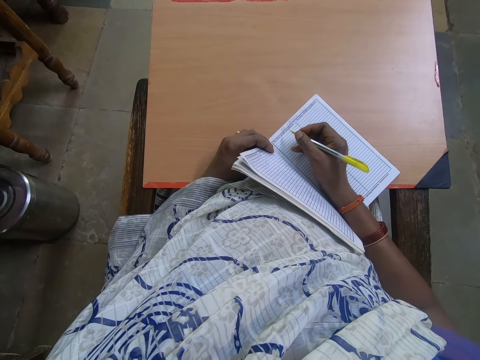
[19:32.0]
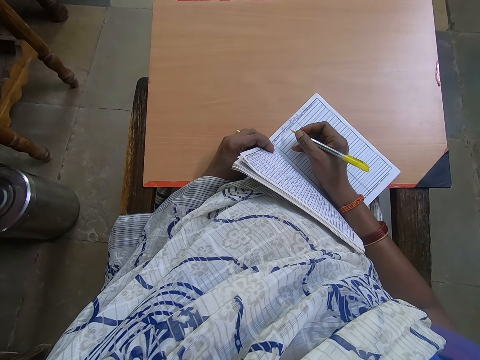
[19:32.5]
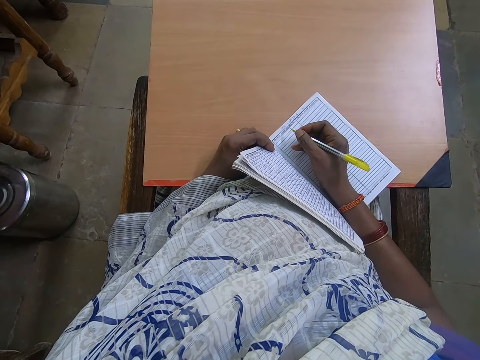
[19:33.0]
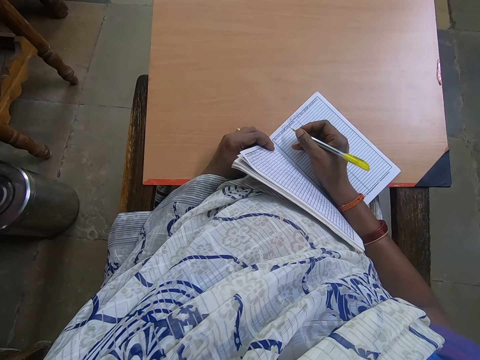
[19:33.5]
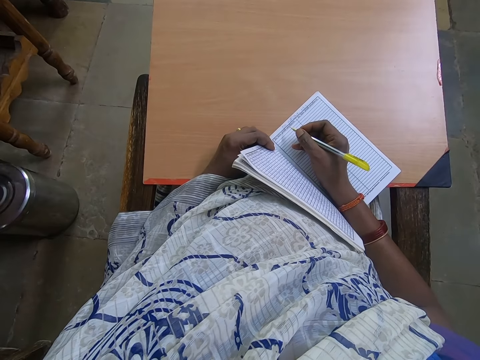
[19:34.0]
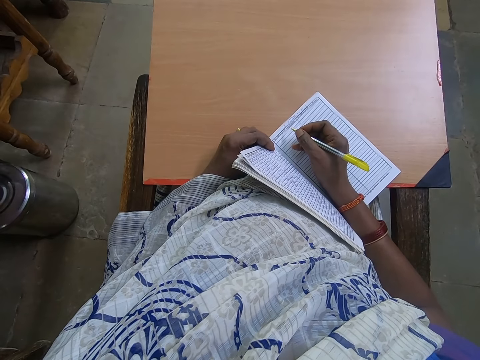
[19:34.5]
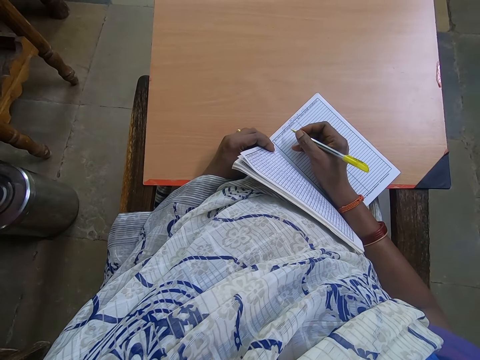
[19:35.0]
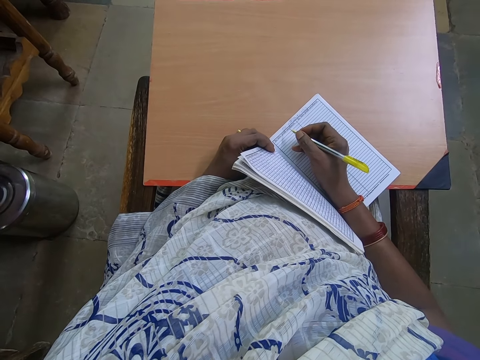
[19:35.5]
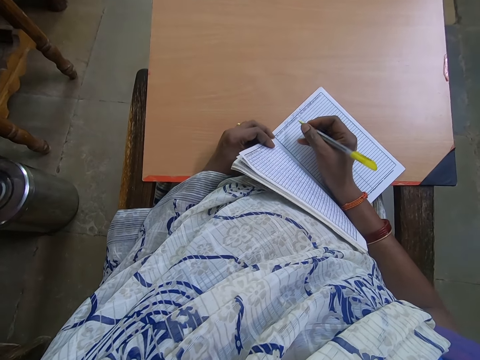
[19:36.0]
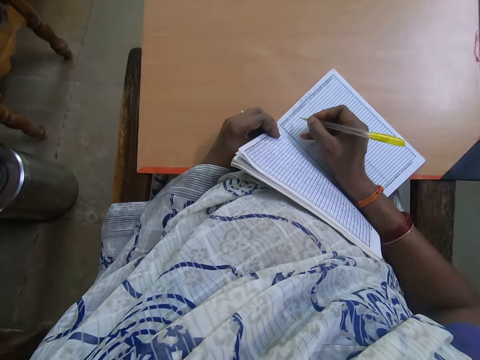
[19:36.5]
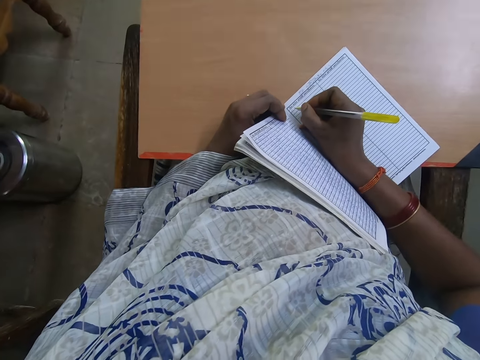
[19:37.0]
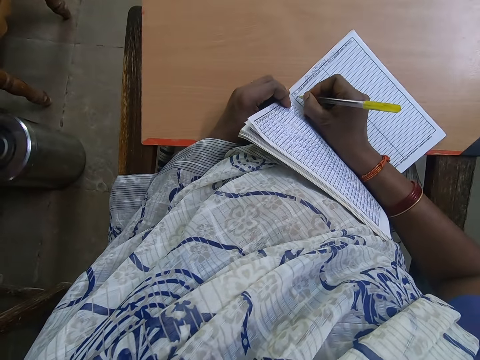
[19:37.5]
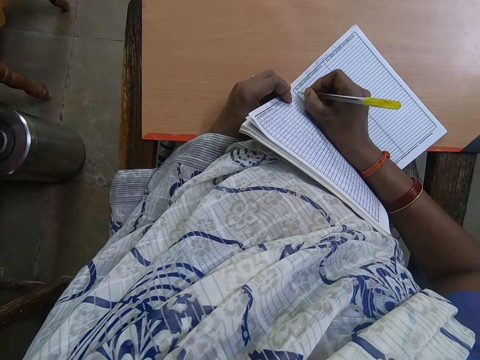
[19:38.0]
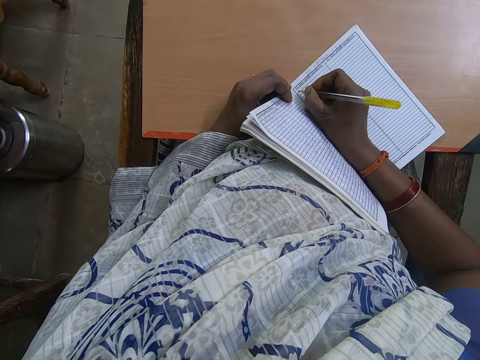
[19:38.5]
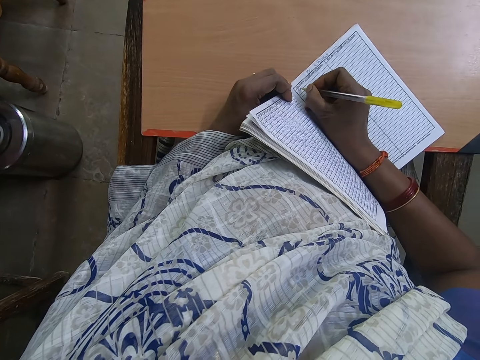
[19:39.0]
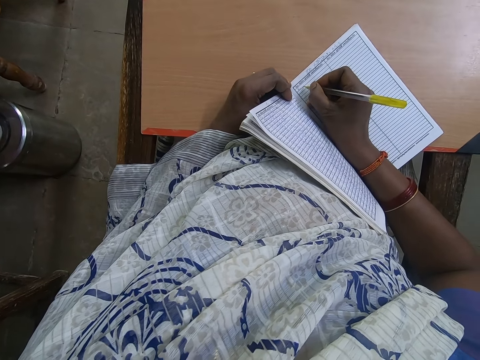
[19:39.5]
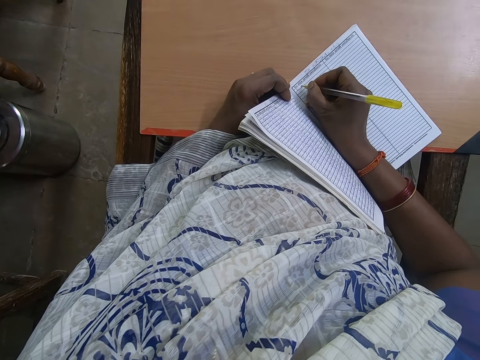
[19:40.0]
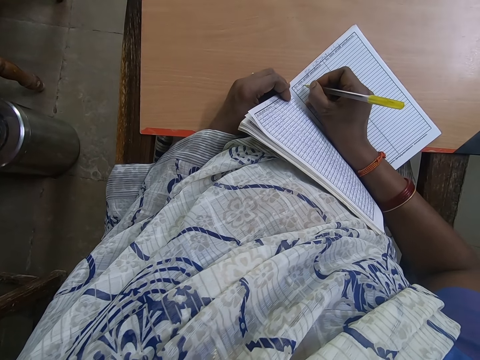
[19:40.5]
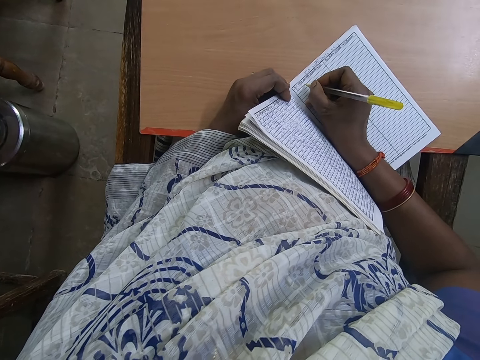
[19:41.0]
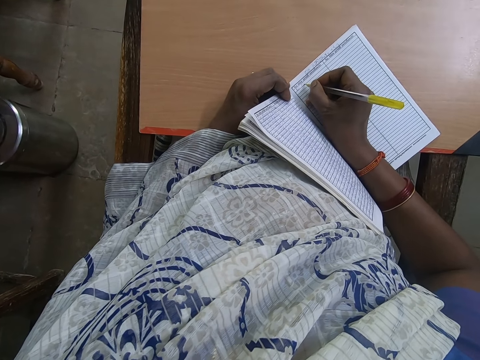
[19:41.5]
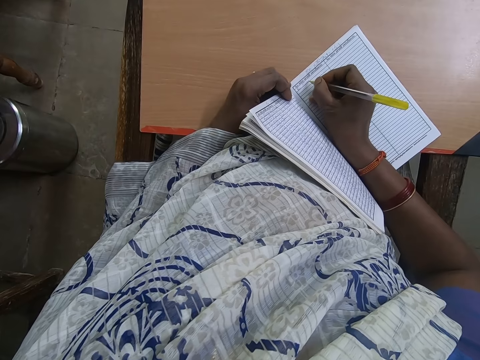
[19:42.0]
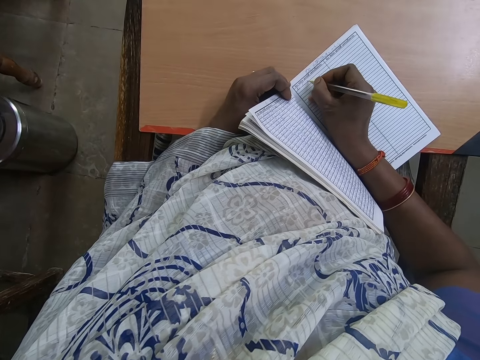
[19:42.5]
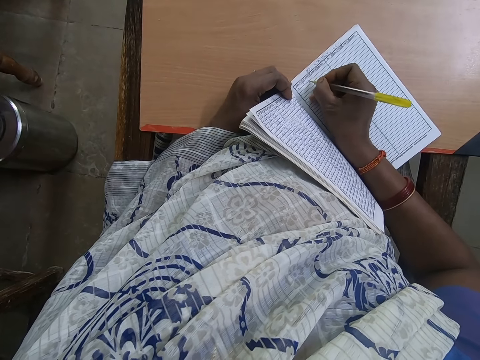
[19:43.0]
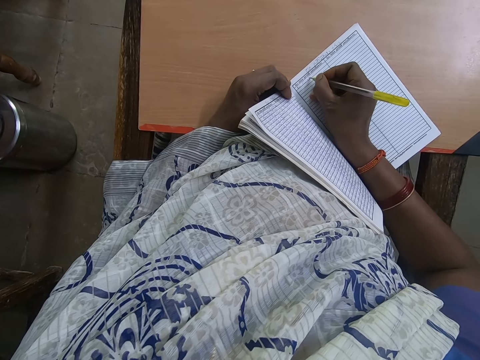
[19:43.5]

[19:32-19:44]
The camera wearer writes on the book.

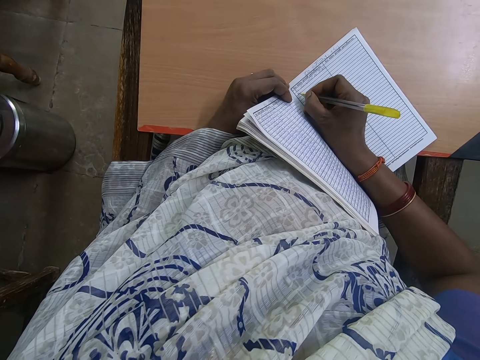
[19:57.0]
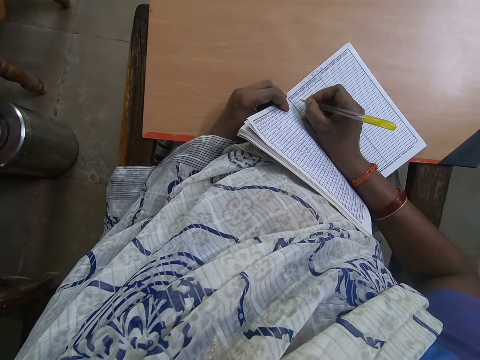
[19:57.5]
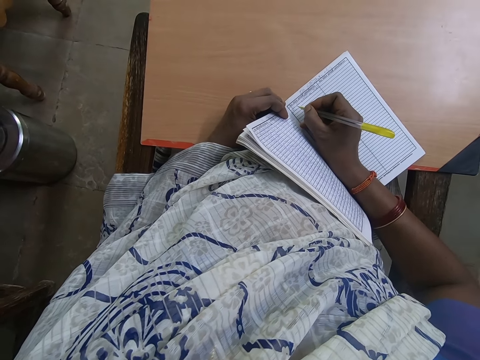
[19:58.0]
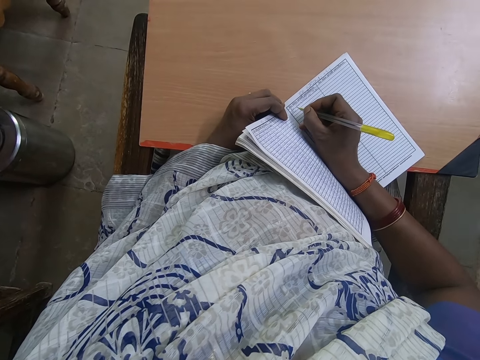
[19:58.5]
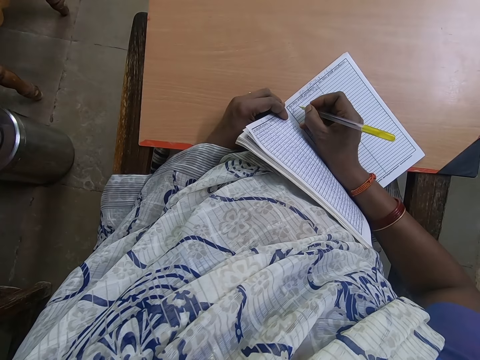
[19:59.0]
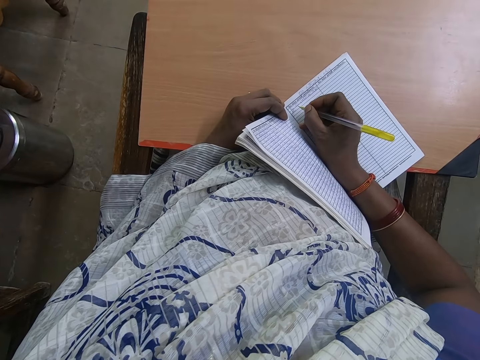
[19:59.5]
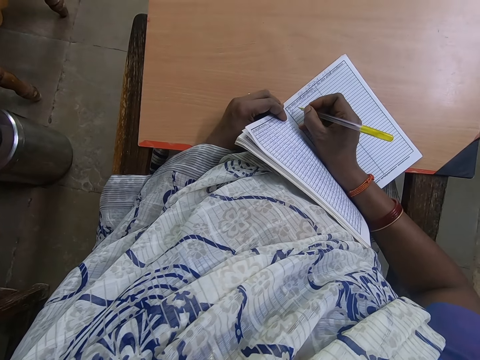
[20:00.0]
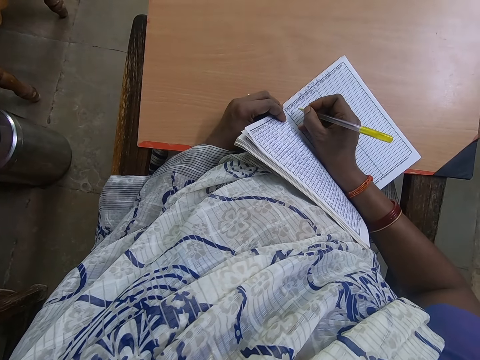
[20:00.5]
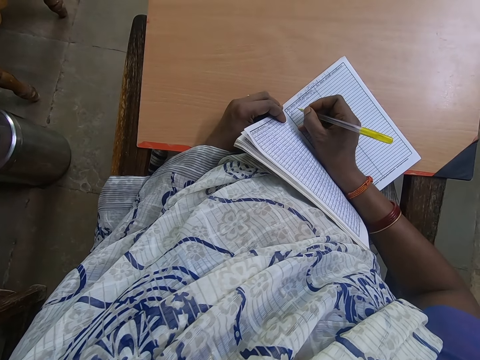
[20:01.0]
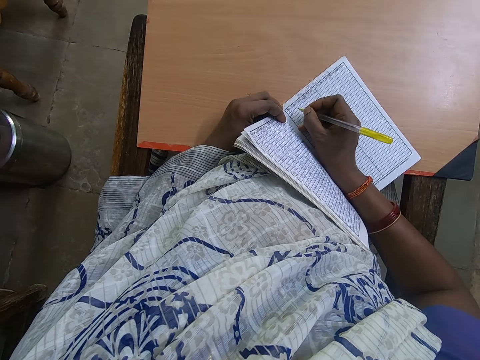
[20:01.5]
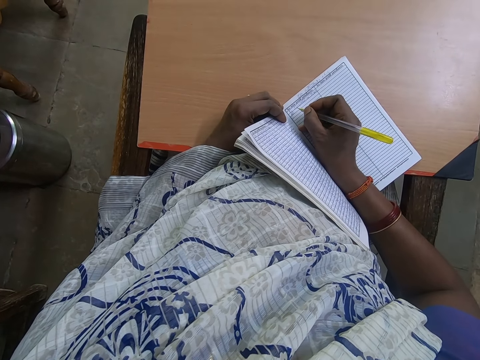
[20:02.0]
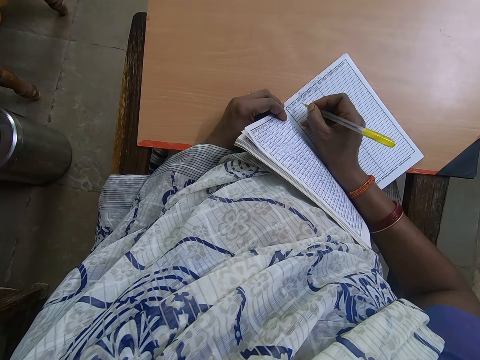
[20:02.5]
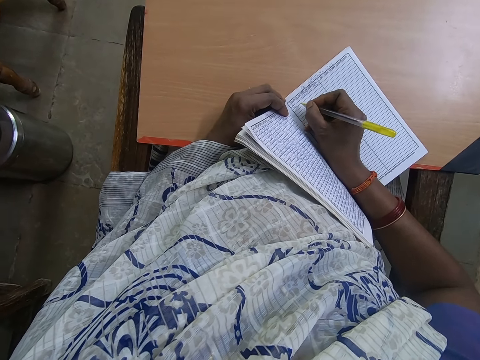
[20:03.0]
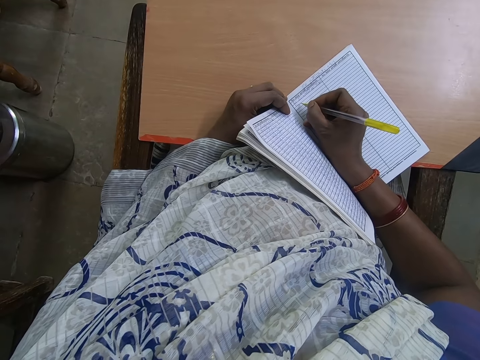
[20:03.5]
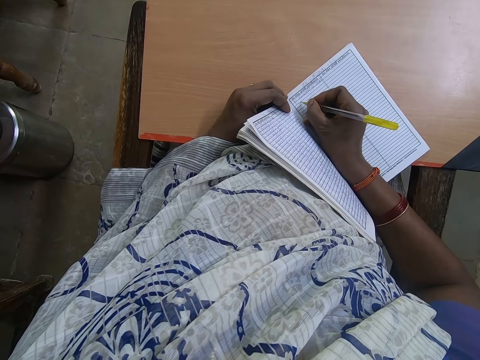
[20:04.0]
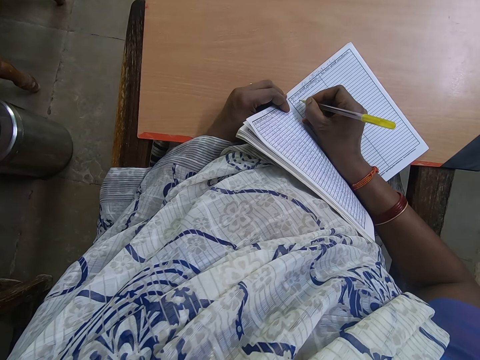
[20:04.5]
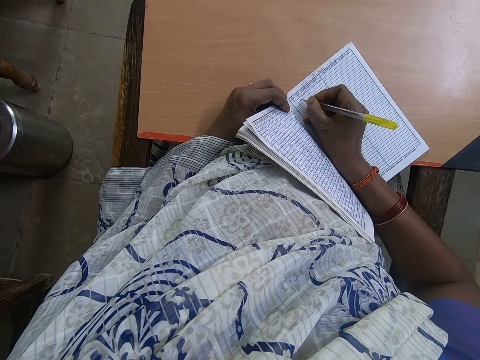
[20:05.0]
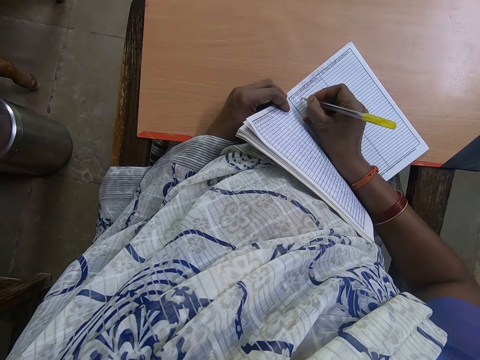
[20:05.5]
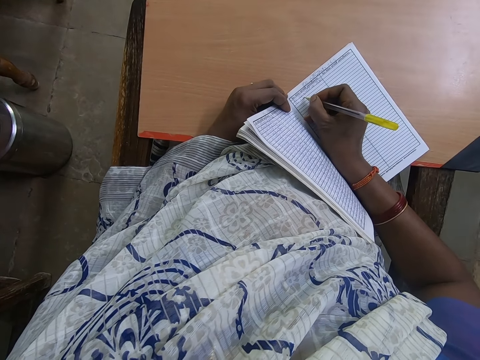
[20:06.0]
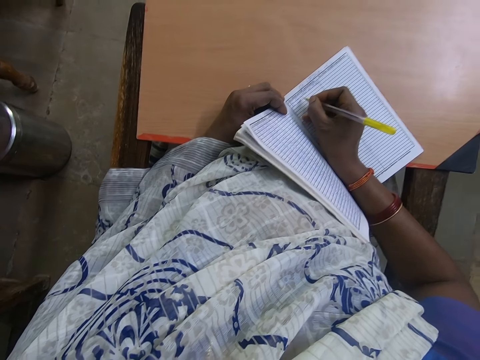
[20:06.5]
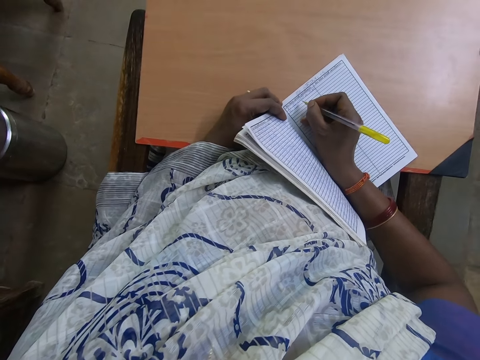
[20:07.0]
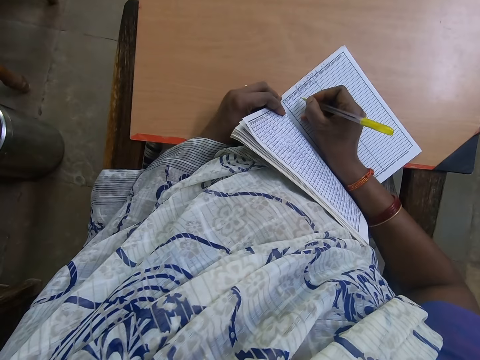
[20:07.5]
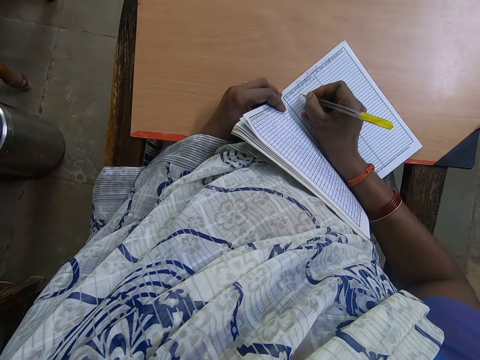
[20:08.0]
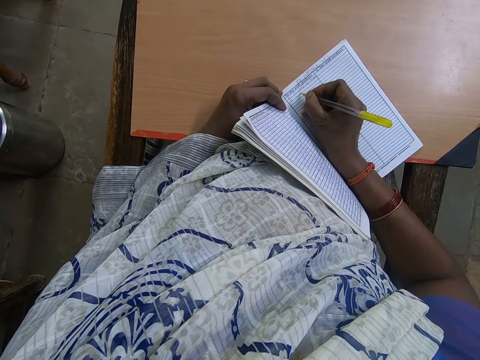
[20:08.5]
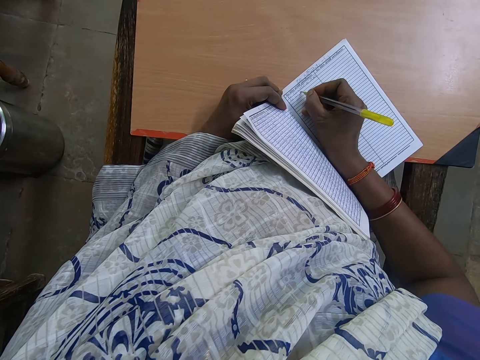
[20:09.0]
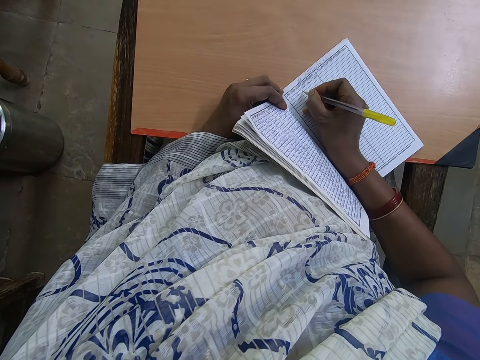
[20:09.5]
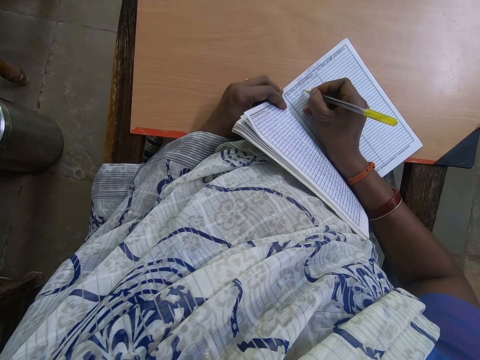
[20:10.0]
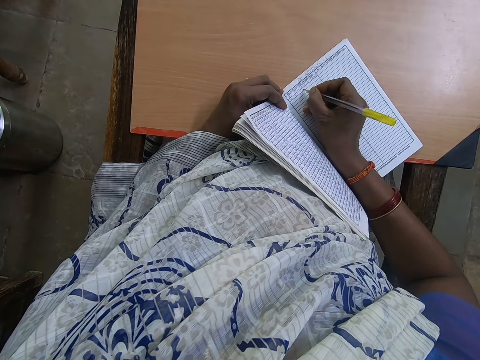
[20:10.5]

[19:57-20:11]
The camera wearer looks around. They write on the book.
